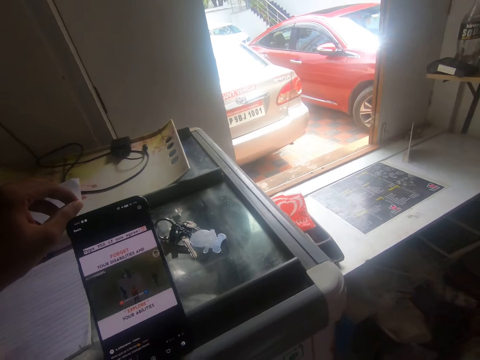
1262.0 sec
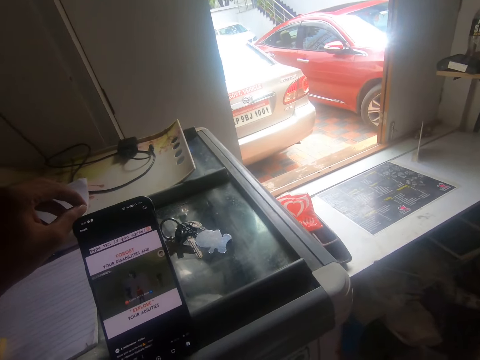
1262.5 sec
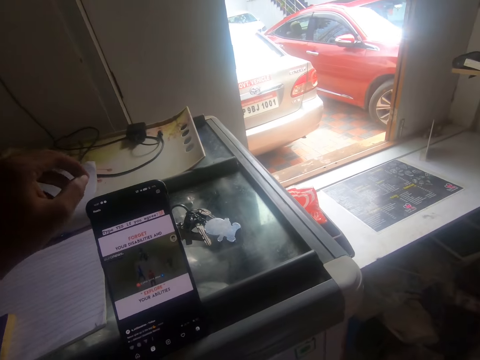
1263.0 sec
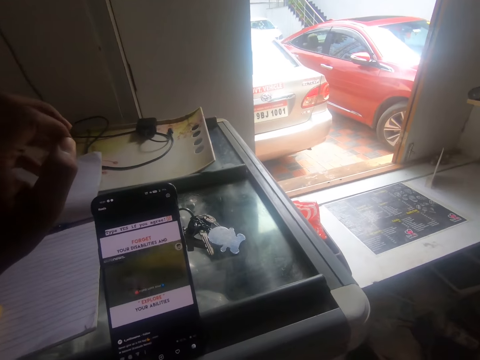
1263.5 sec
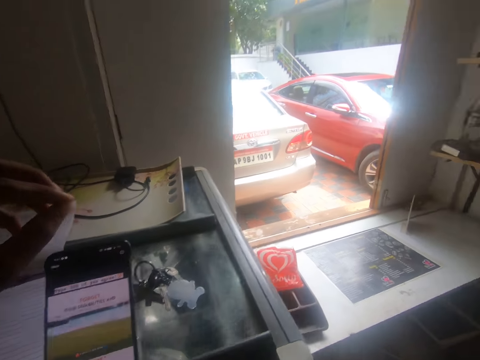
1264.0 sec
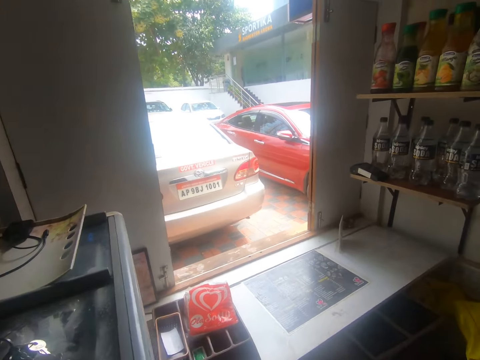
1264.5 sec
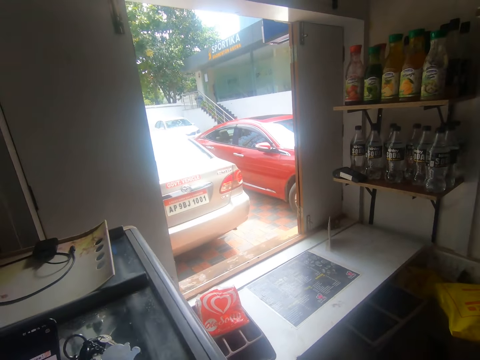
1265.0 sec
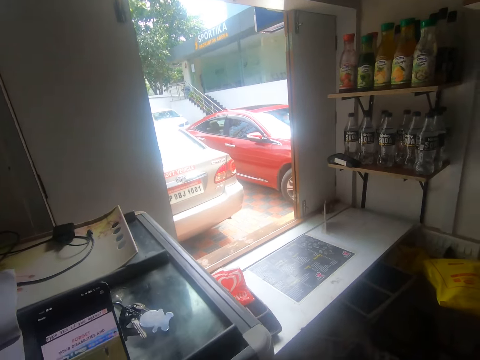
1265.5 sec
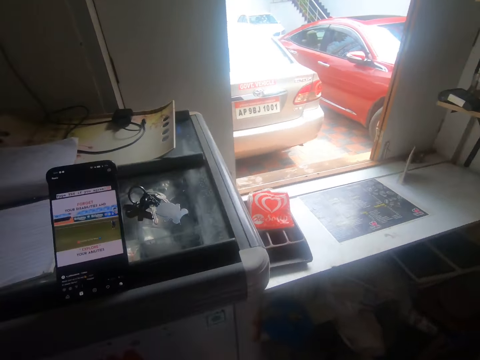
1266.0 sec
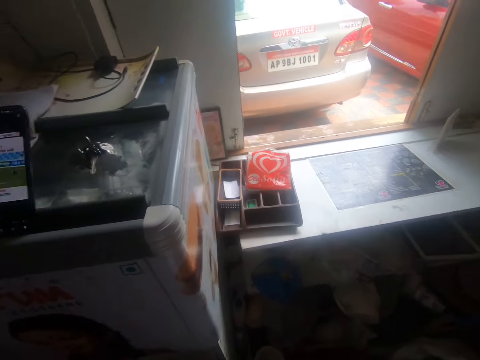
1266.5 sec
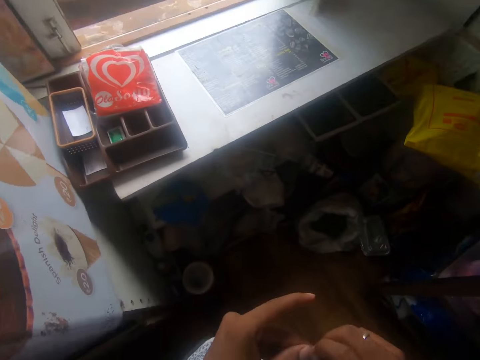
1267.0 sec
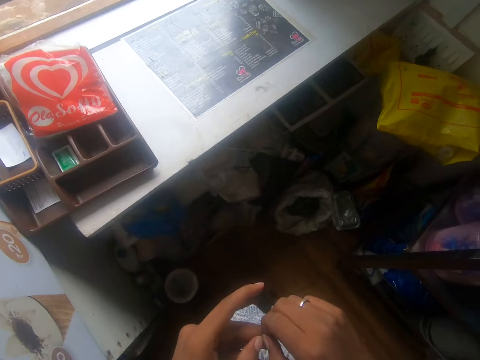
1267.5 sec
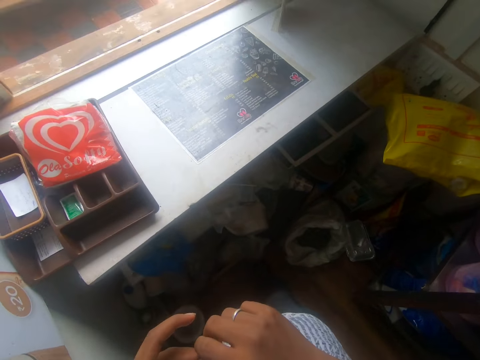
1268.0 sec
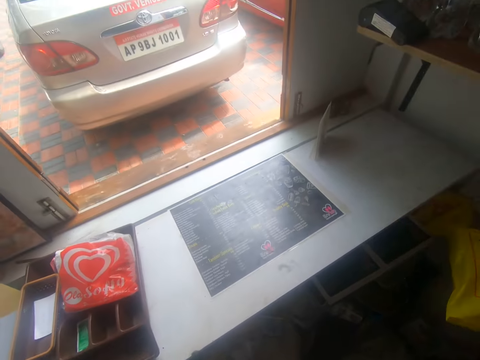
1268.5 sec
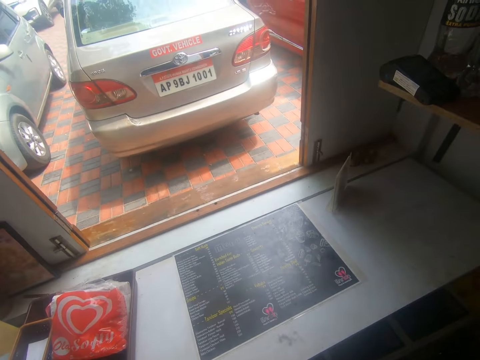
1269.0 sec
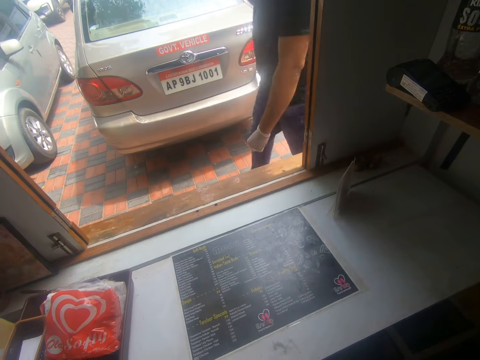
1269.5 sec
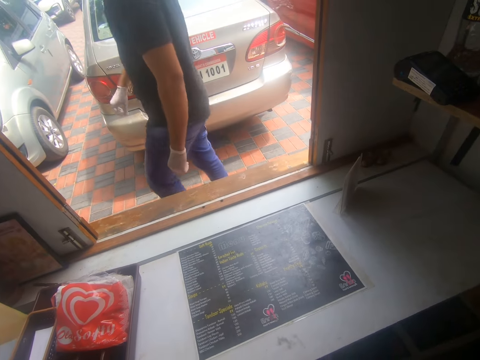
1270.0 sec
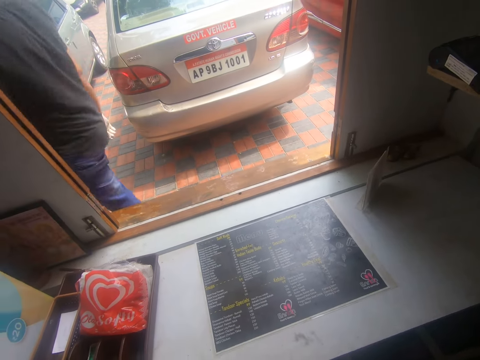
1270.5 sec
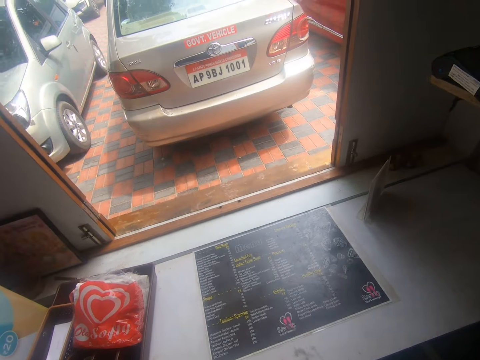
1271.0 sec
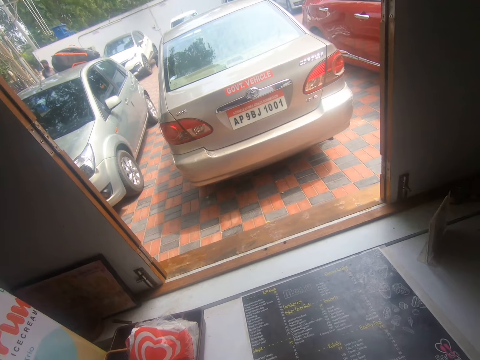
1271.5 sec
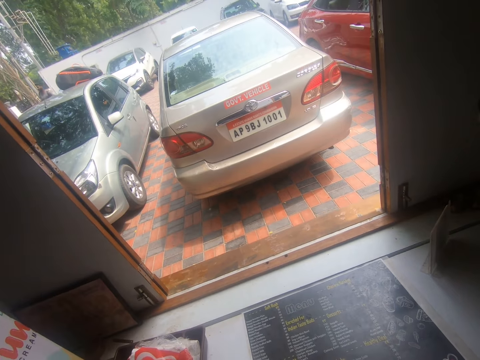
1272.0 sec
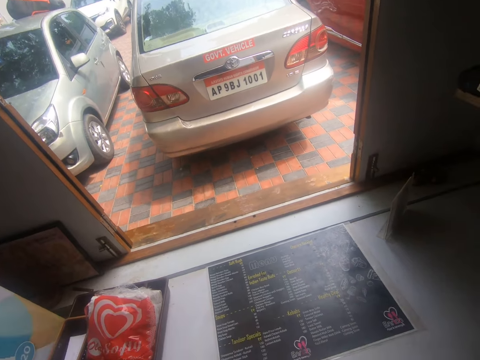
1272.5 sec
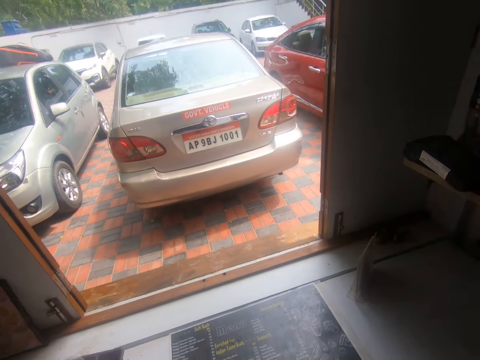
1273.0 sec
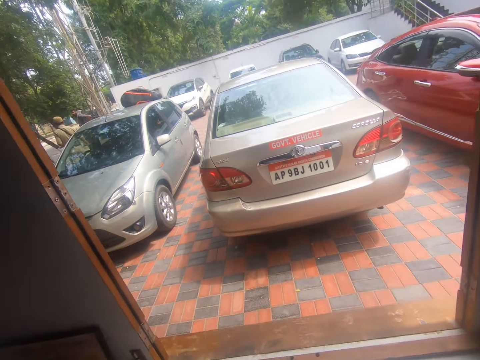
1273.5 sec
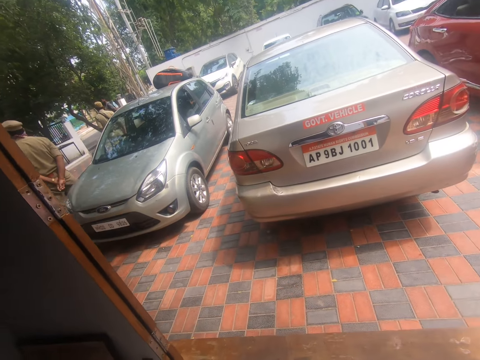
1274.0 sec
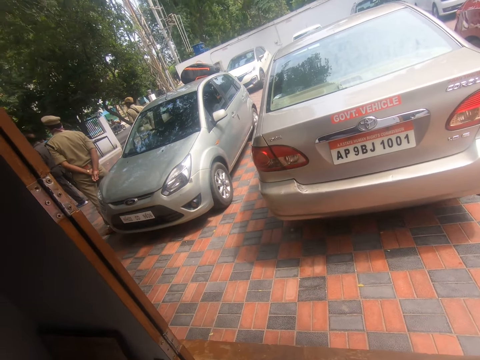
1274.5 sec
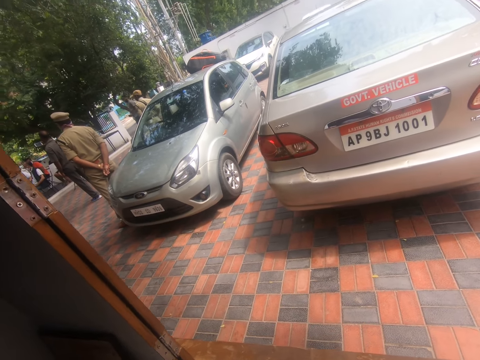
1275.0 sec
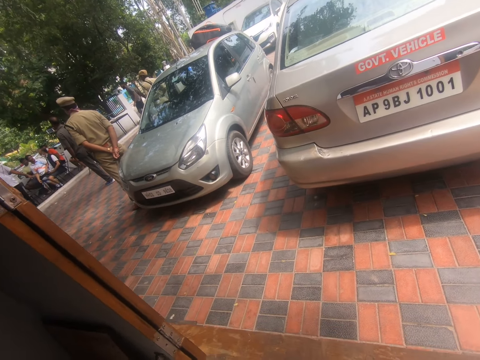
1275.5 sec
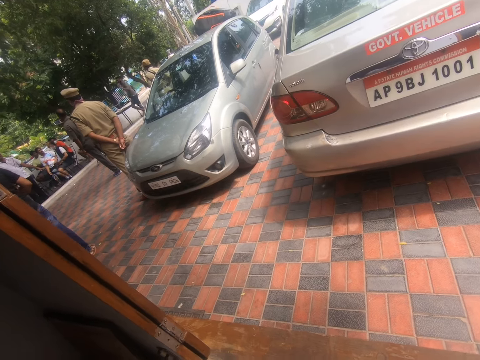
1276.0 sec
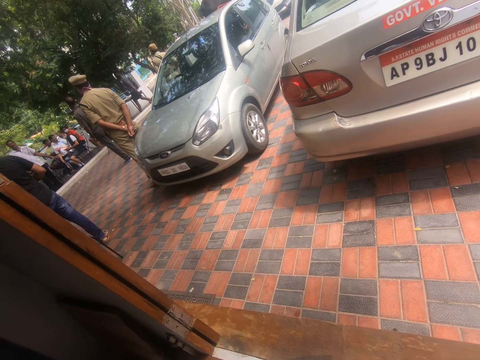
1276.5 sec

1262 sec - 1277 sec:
The camera wearer walks in the room. They look around.

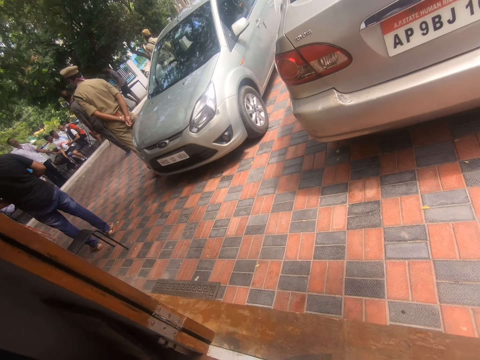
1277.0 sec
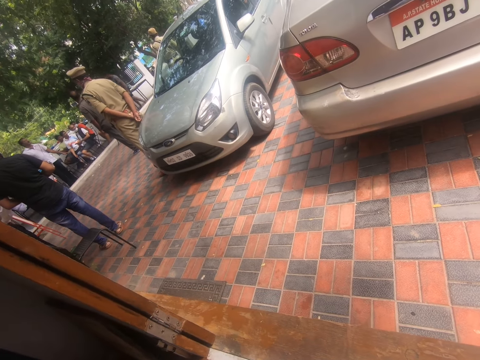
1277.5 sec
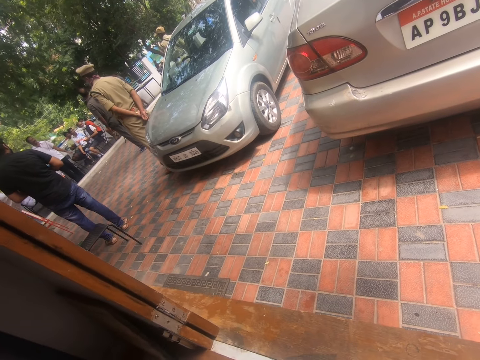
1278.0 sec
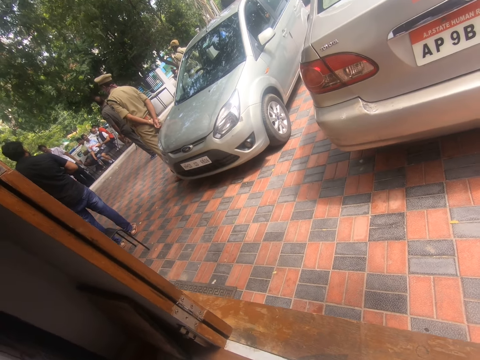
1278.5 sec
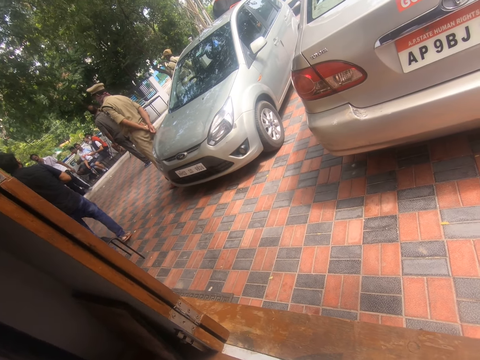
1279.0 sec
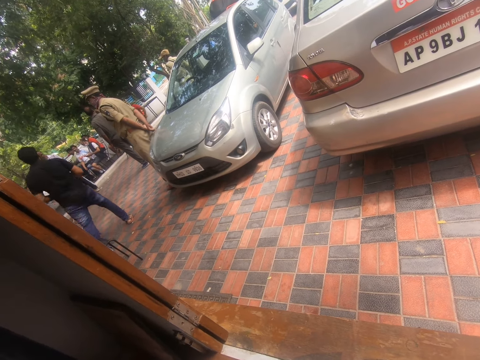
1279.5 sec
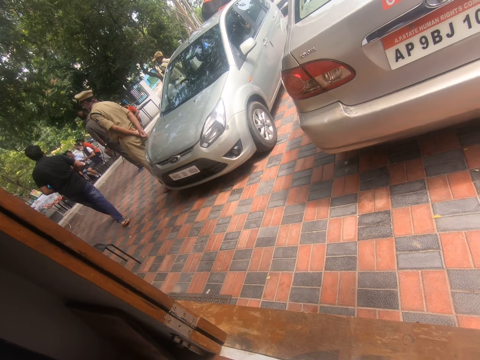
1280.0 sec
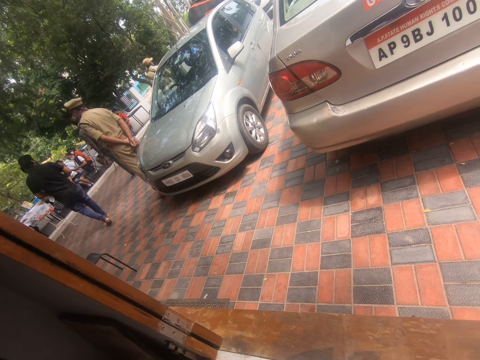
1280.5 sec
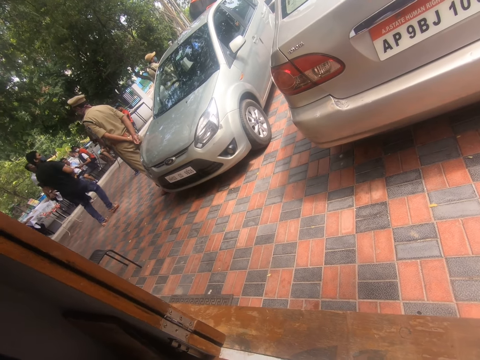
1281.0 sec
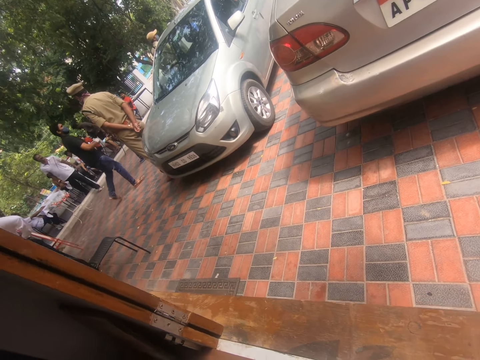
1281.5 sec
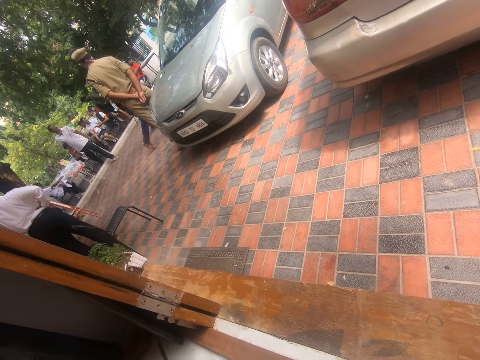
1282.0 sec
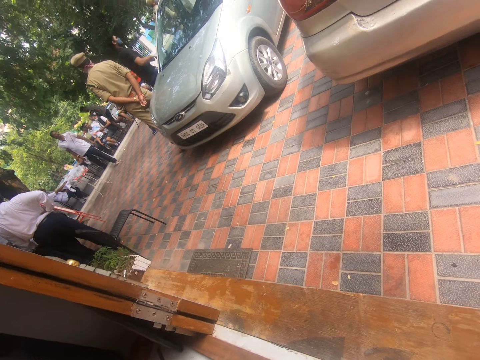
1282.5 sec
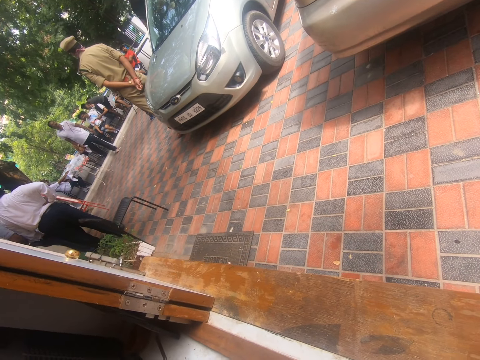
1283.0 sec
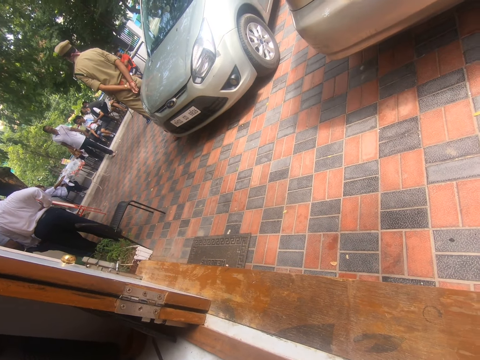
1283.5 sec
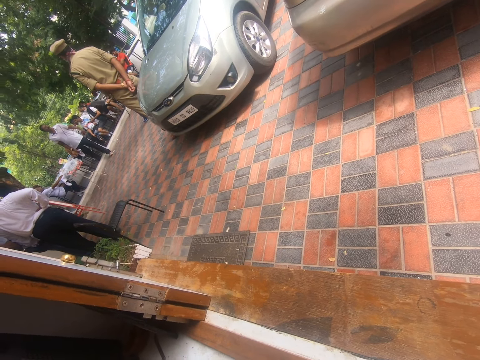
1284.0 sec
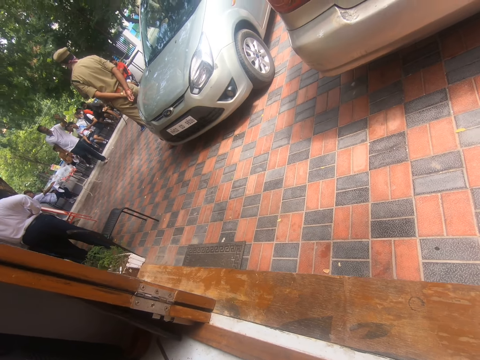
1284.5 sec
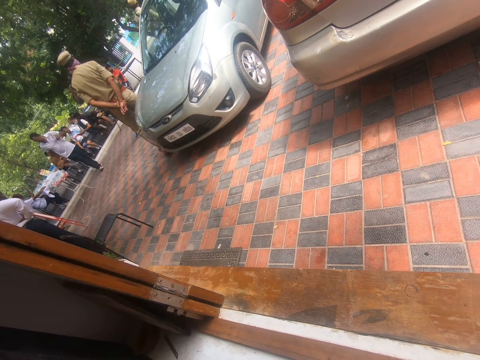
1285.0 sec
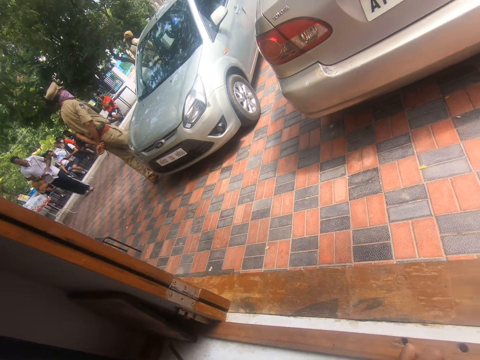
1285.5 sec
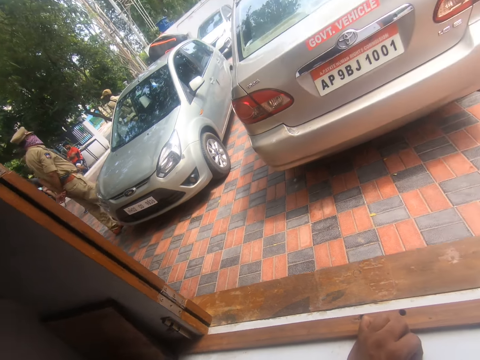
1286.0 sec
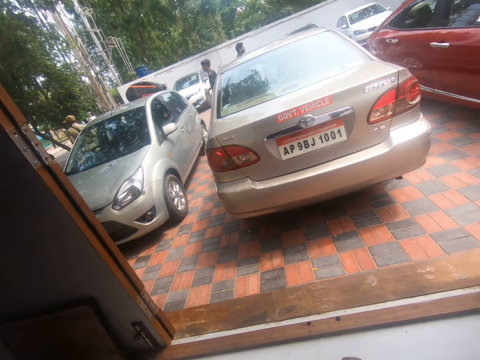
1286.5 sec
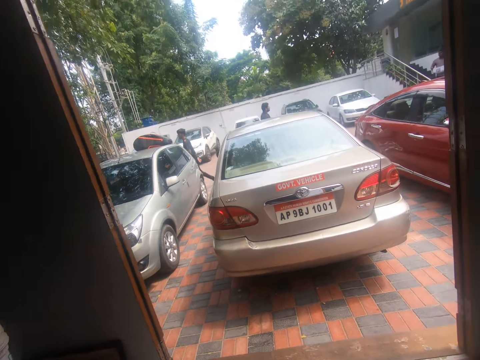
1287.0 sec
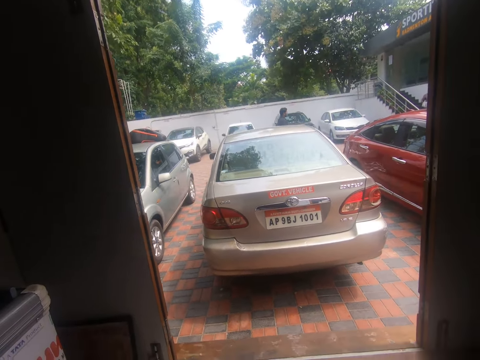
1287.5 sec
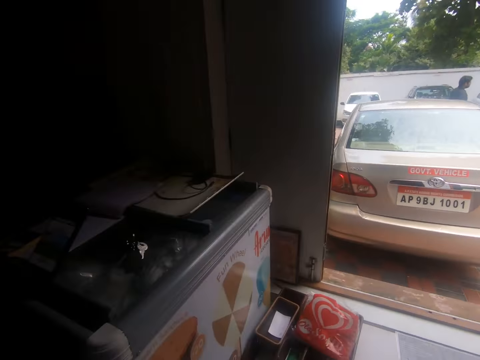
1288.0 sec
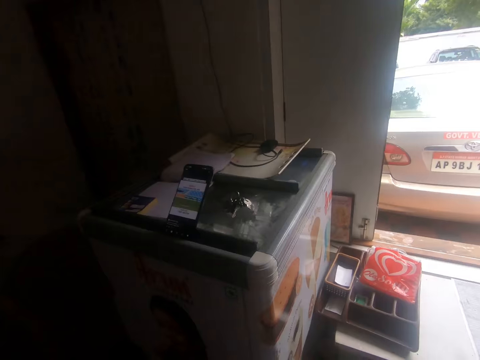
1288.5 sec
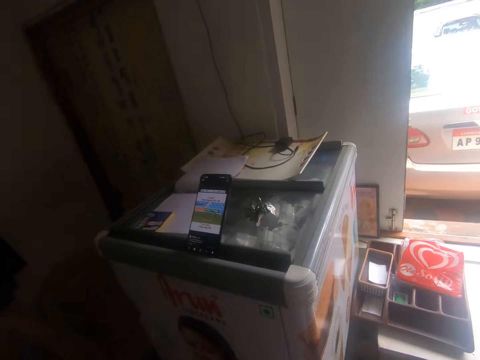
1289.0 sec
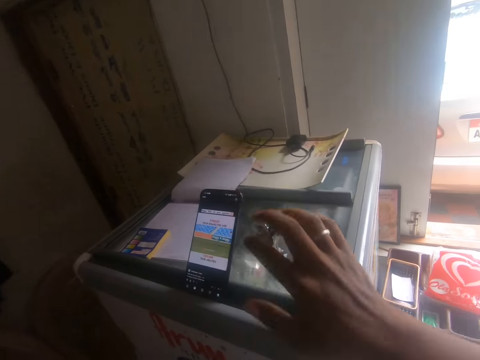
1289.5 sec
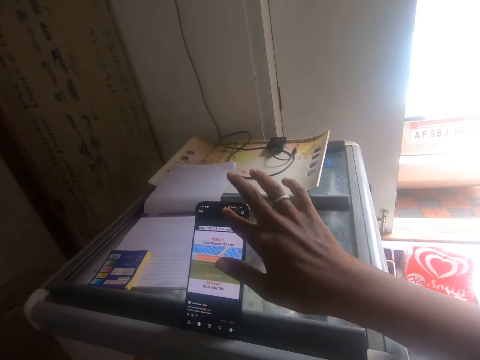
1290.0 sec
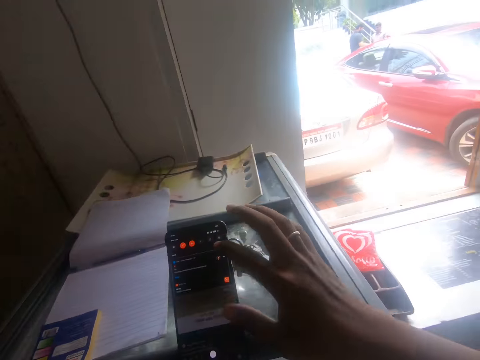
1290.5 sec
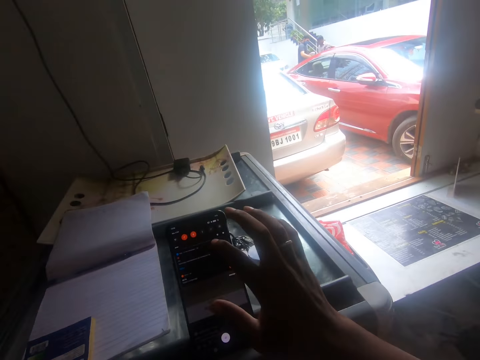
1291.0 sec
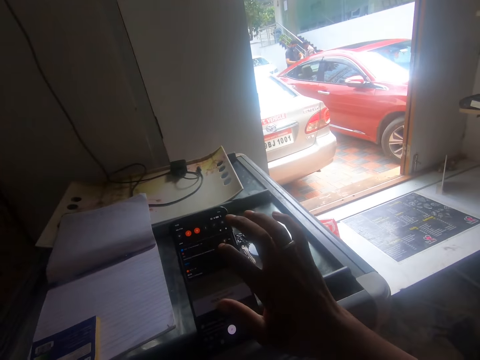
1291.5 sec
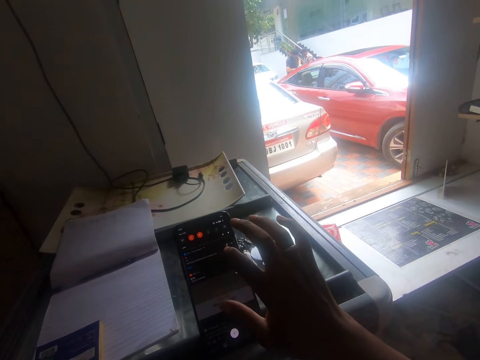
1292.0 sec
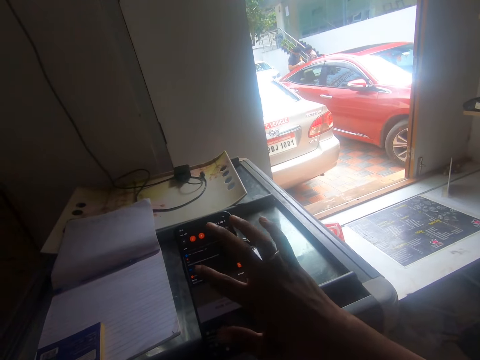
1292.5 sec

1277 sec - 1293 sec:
The camera wearer walks in the room. He operates the phone on the ice cream freezer with his right hand.
